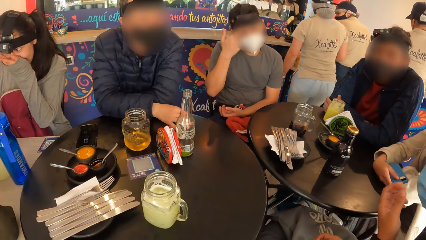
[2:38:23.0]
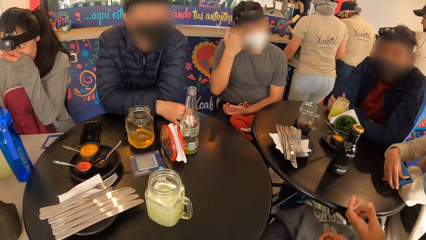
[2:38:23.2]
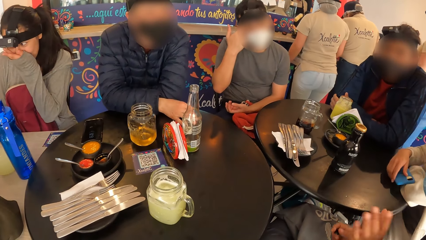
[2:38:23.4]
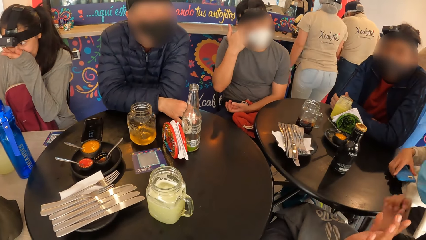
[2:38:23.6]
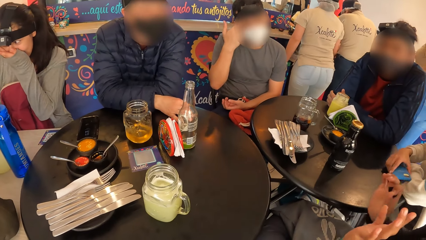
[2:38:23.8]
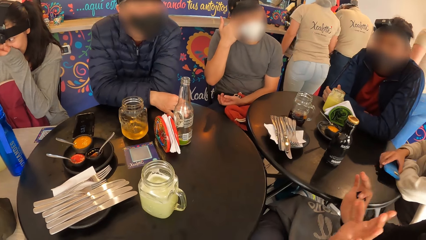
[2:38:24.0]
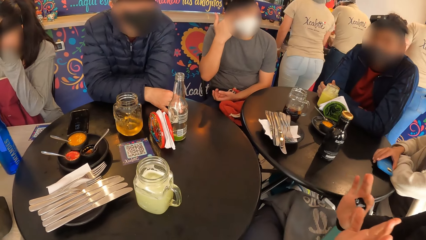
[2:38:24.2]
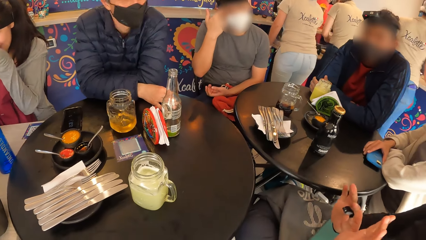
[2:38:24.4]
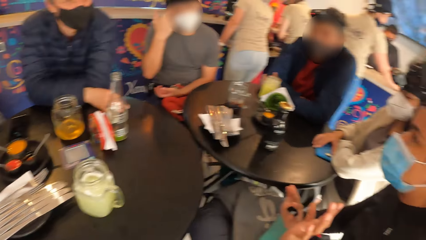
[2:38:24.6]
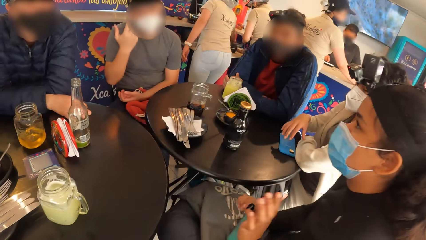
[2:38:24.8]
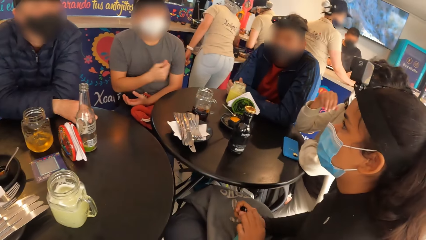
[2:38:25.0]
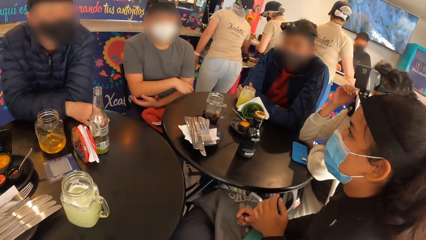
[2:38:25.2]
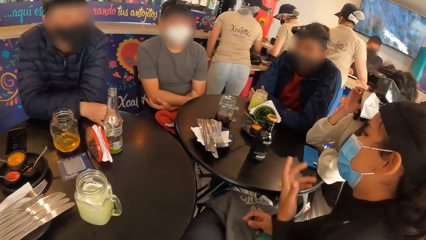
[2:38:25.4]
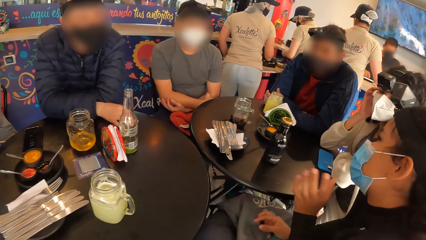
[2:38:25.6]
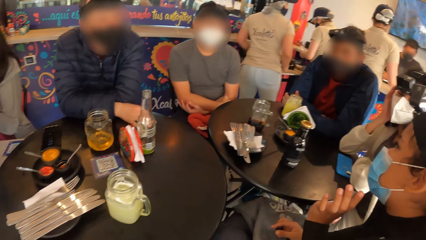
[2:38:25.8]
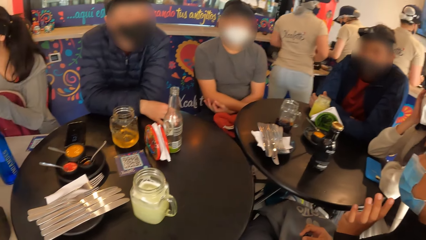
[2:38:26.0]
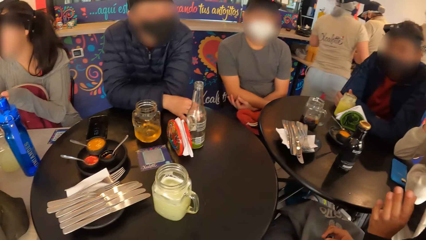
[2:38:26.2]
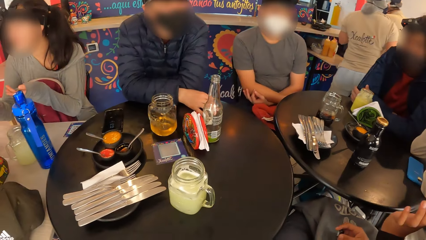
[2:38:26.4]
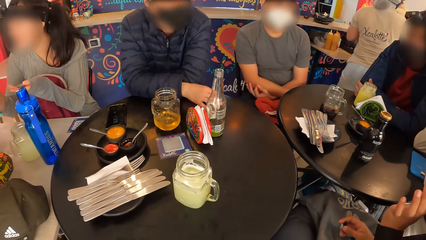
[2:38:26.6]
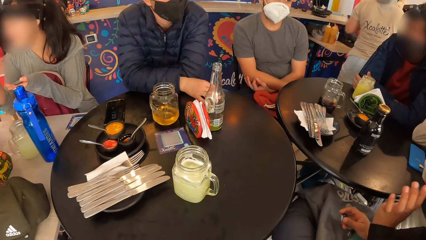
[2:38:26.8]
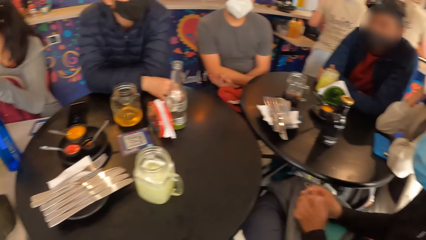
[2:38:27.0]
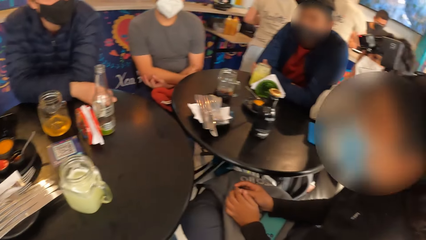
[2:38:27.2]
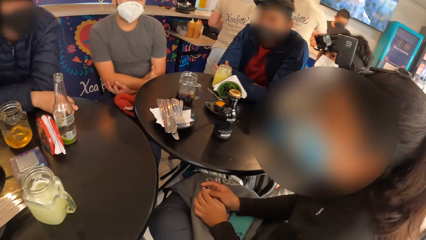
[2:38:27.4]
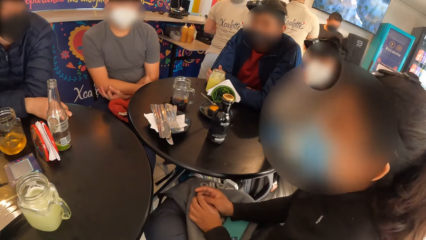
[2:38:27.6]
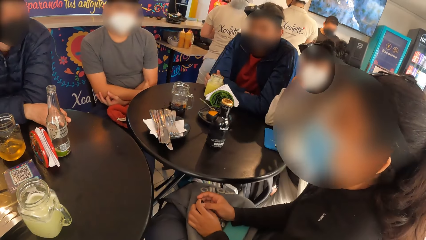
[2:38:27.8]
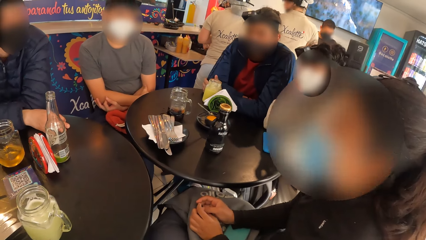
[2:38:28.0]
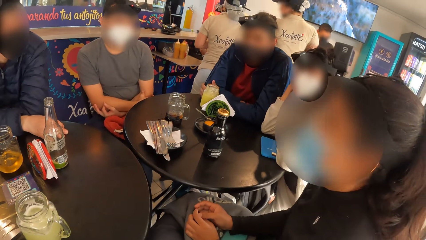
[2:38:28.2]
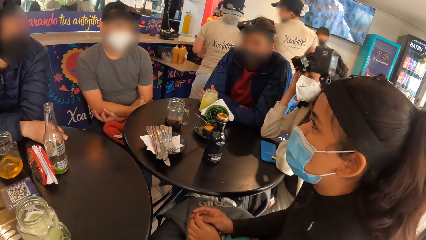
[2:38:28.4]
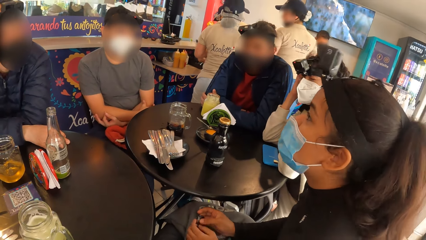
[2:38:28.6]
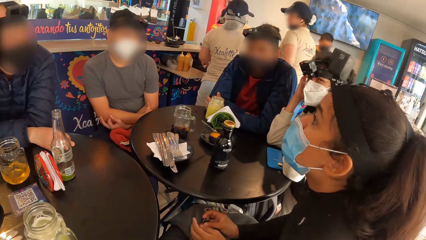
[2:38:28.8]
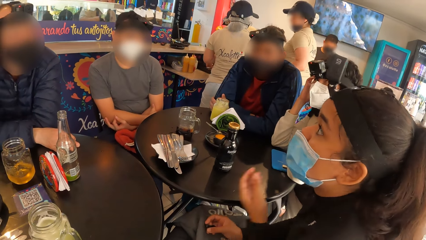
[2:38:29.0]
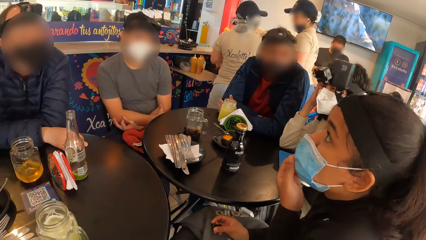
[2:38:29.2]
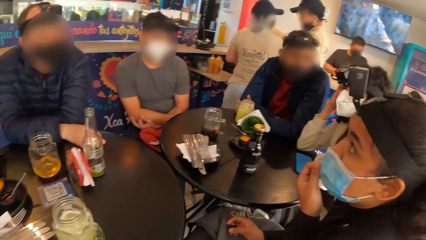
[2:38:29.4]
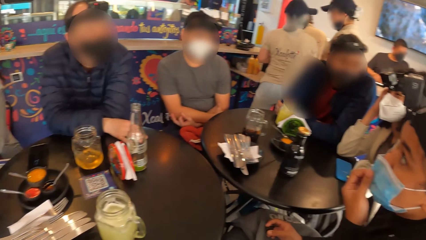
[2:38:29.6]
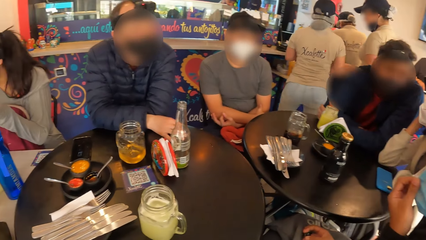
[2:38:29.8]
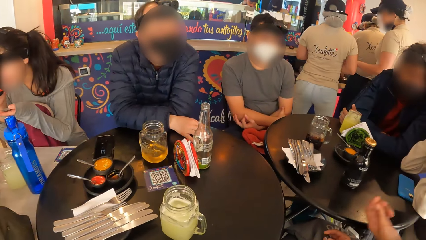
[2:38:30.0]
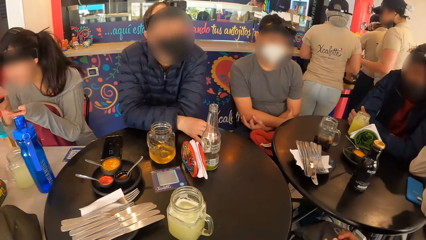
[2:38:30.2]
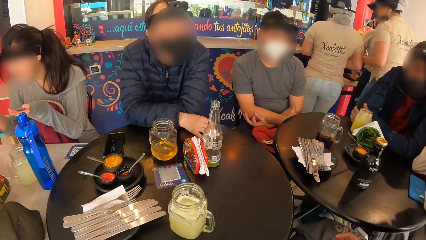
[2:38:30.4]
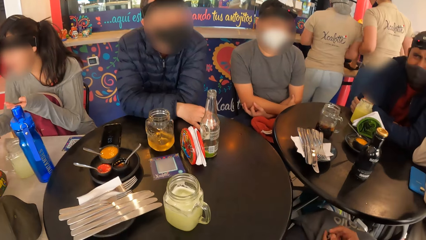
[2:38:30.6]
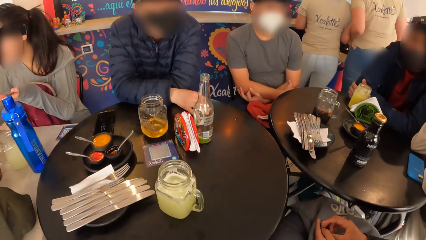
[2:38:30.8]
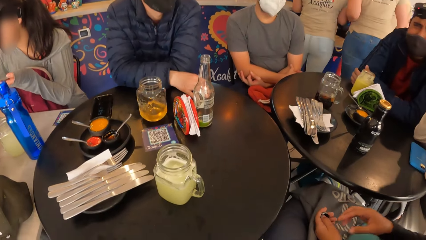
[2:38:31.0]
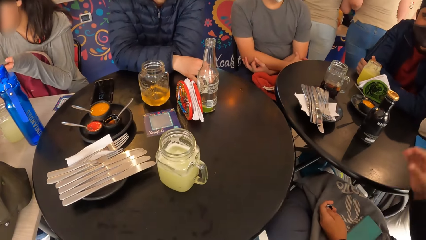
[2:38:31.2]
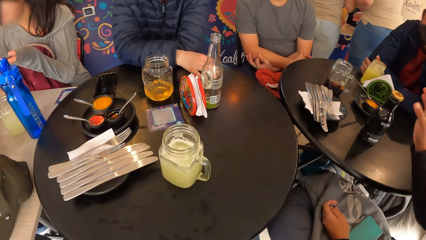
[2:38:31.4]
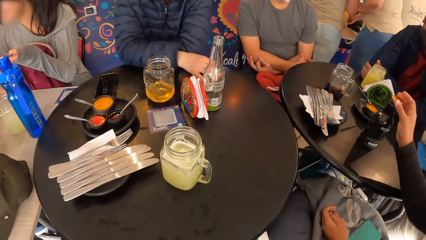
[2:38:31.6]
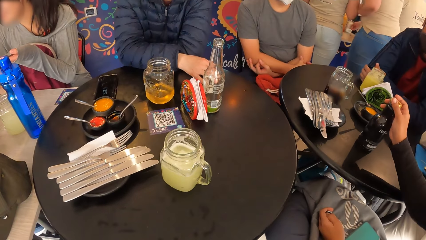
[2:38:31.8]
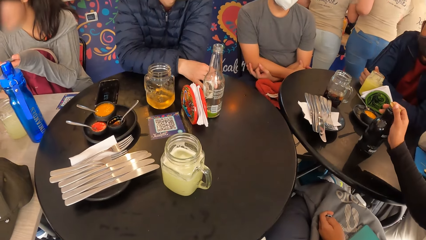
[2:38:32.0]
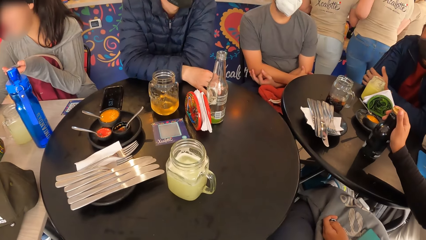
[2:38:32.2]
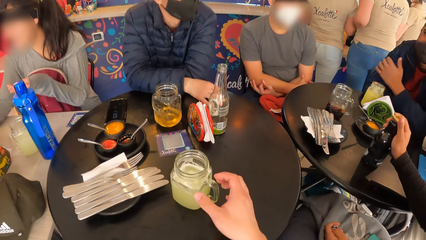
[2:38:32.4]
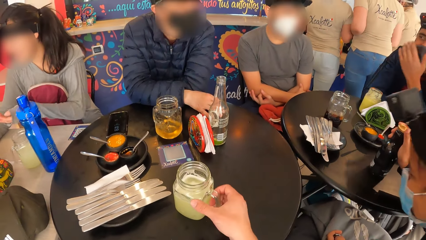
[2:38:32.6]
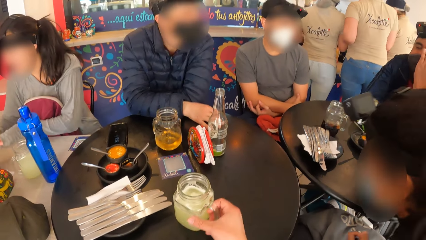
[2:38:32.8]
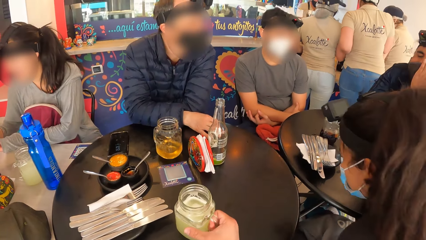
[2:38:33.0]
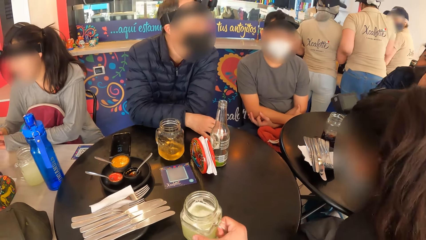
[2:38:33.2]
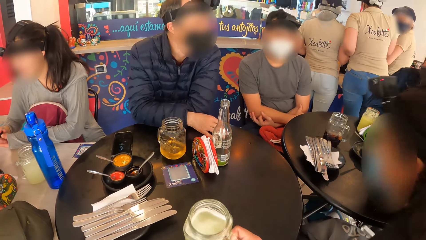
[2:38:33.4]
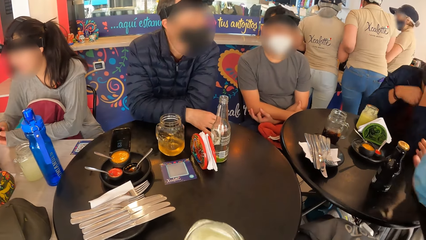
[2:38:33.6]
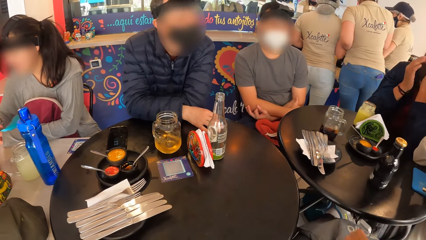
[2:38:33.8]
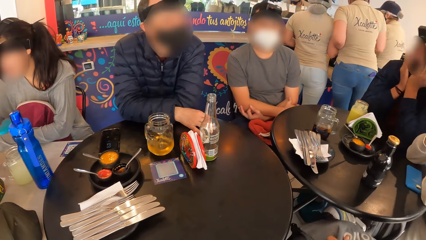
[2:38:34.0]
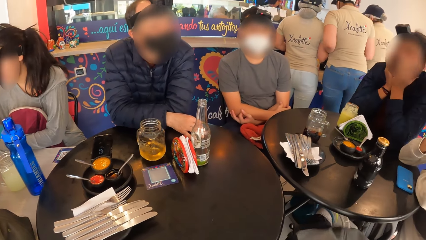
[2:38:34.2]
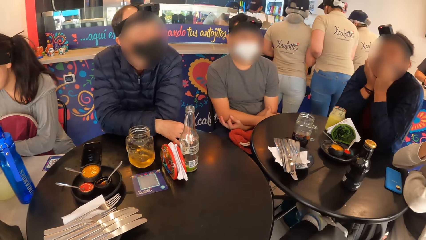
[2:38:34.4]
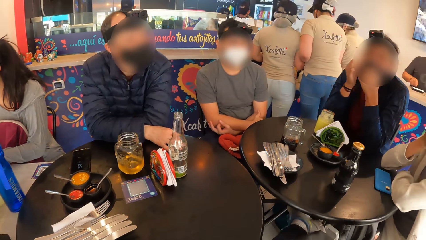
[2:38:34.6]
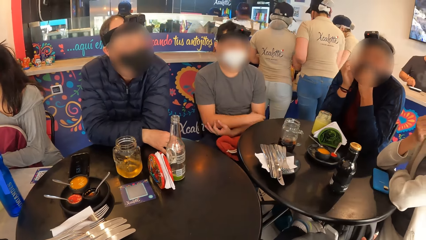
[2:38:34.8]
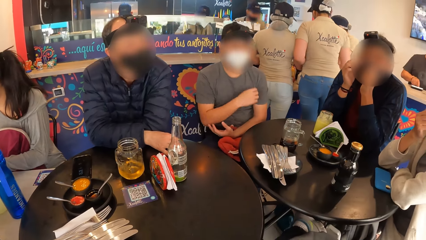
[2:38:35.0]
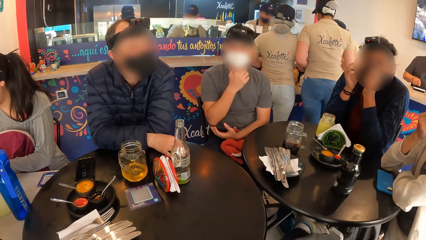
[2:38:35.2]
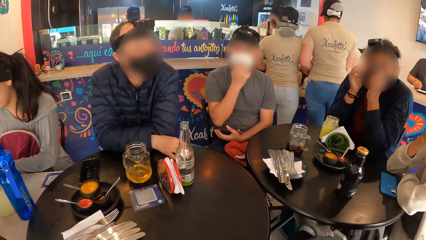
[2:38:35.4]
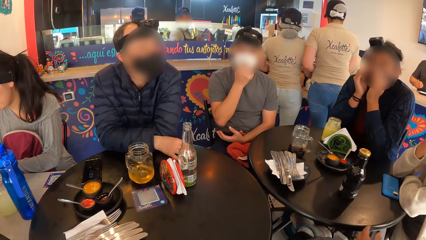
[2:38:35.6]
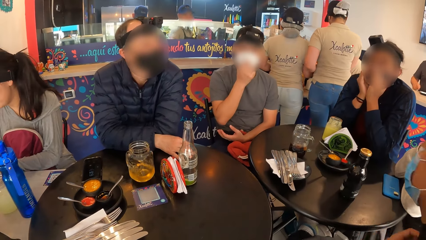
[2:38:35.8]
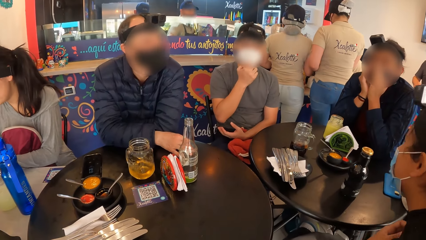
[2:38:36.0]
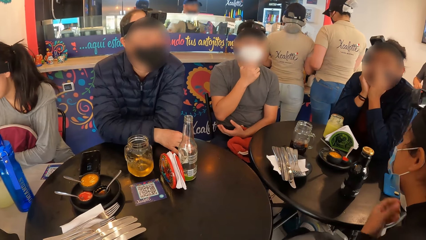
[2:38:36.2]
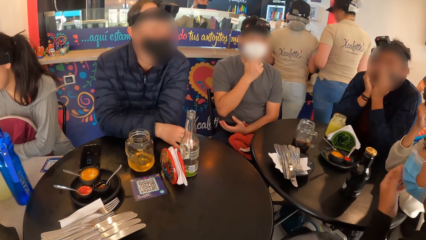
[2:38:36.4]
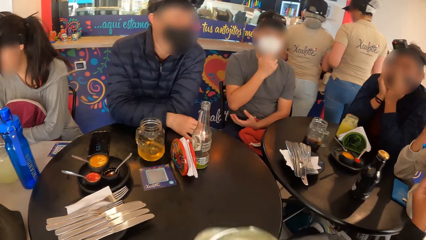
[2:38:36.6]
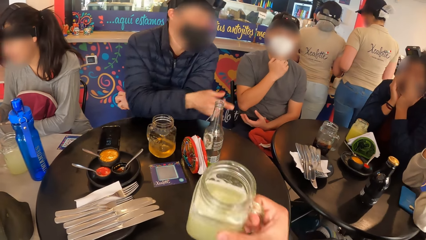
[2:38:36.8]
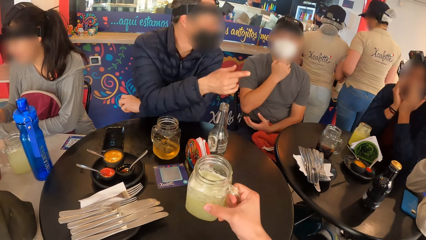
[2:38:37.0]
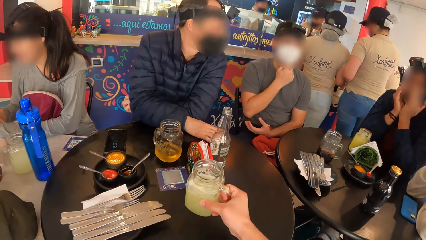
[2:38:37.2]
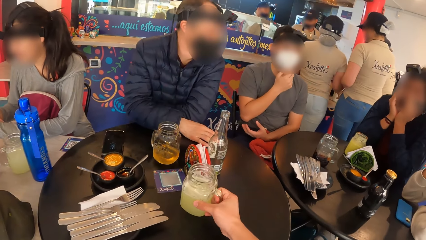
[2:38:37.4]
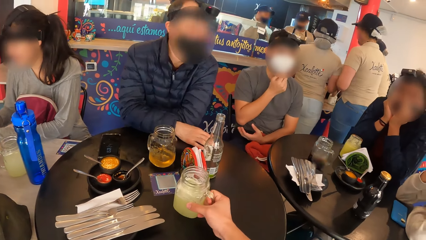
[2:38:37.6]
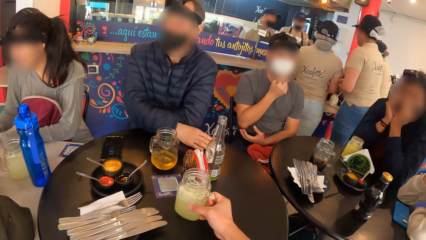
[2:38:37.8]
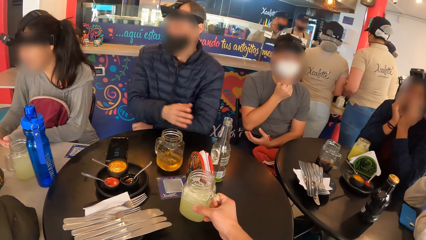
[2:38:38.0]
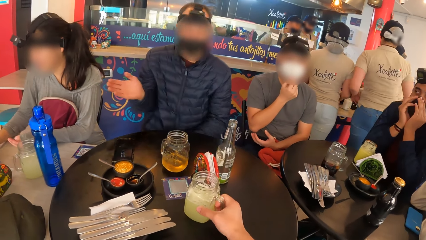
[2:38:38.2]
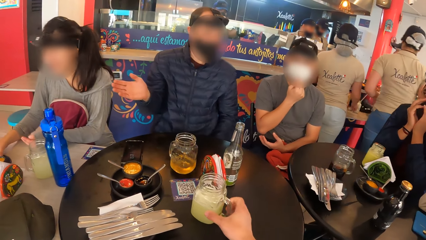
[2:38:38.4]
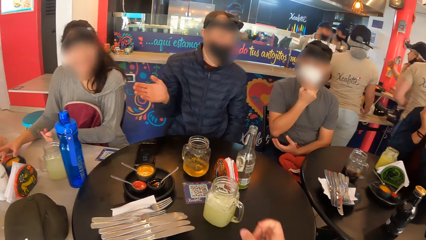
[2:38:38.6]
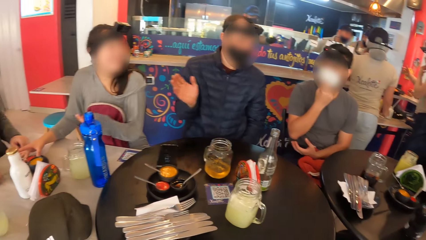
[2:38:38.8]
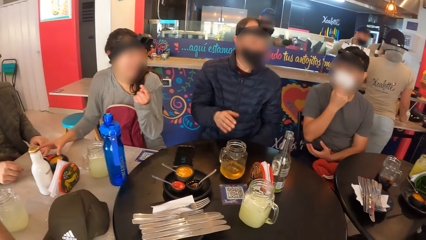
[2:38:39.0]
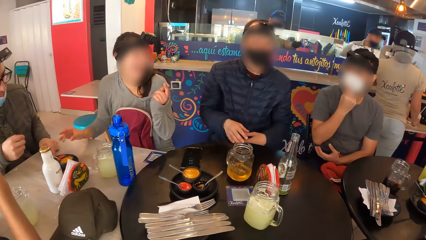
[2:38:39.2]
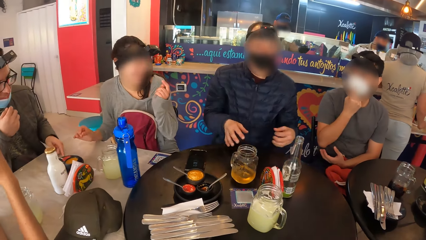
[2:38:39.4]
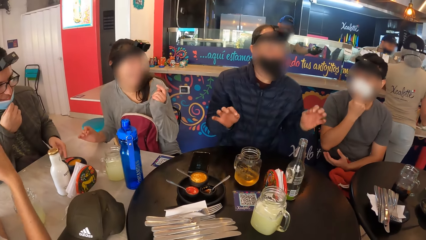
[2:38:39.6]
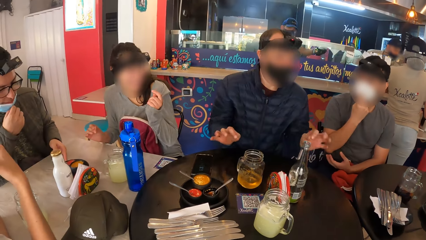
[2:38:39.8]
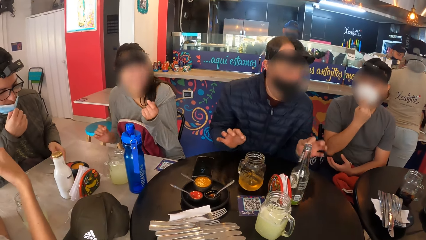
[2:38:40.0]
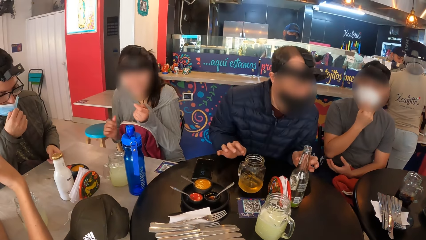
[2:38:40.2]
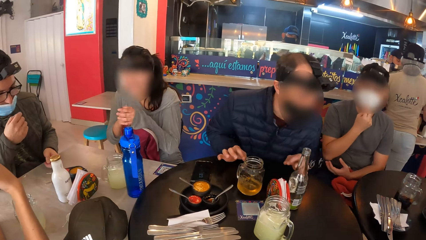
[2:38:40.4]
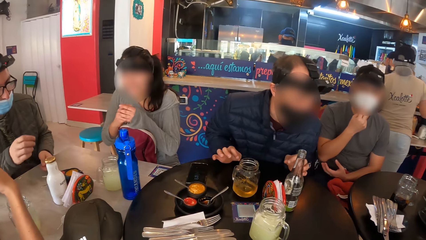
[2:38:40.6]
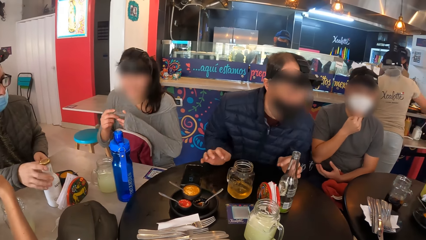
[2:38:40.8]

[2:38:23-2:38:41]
A woman drops a phone on the table with her right hand. A waiter interacts with another waiter. Another woman adjusts the facemask on her face with her left hand and picks the bottle of soda from the table with her right hand. The camera wearer picks the cup of juice from the table with his right hand. He takes a drink from the cup of juice in his right hand. The second waiter interacts with the first waiter. A man adjusts a facemask on his face with his right hand. The camera wearer drops the cup of juice on the table with his right hand. A person gestures. Another person nods. Another woman interacts with another man. Another man pulls up a facemask on his face with his right hand.
